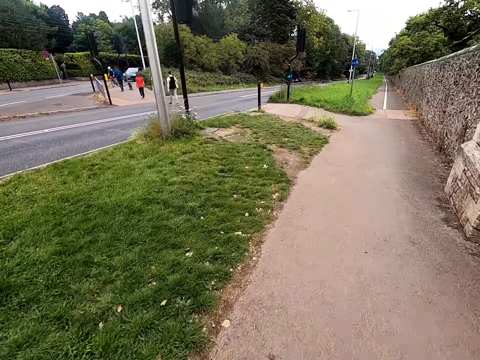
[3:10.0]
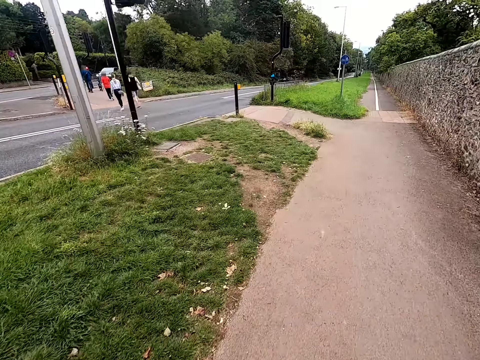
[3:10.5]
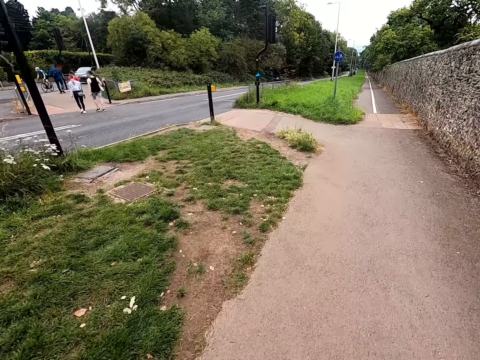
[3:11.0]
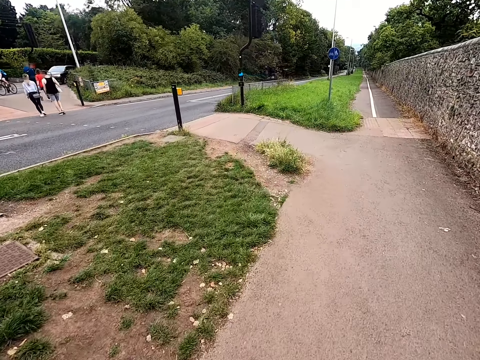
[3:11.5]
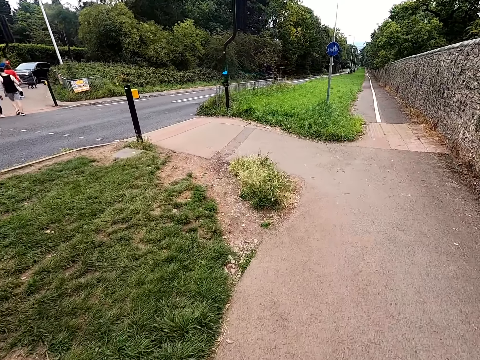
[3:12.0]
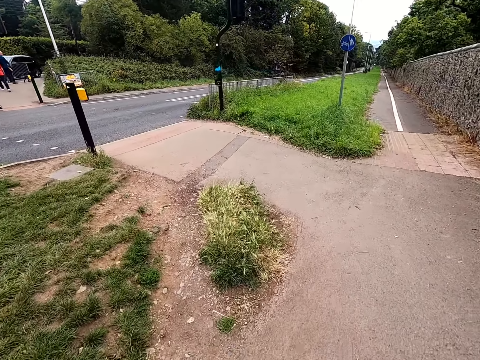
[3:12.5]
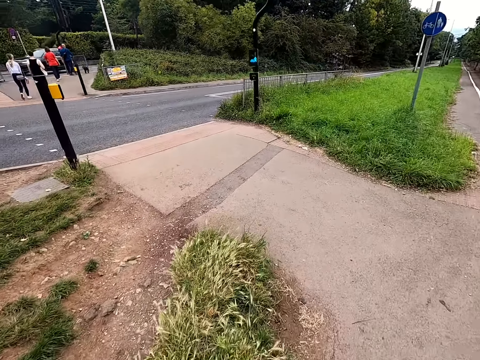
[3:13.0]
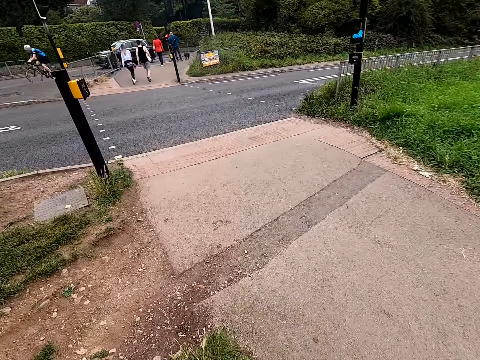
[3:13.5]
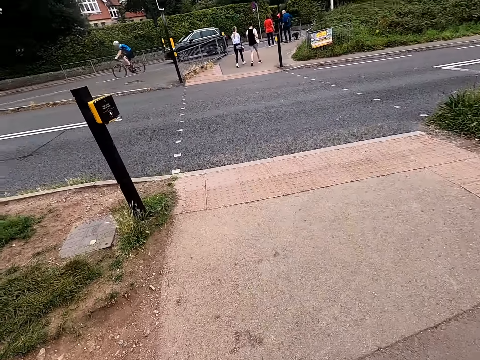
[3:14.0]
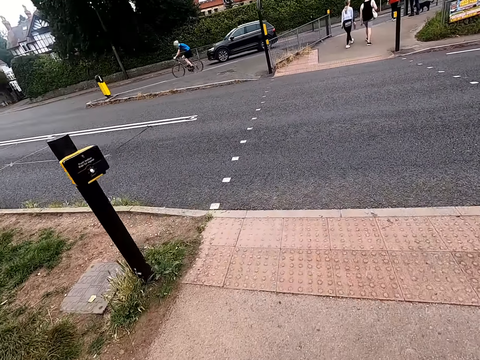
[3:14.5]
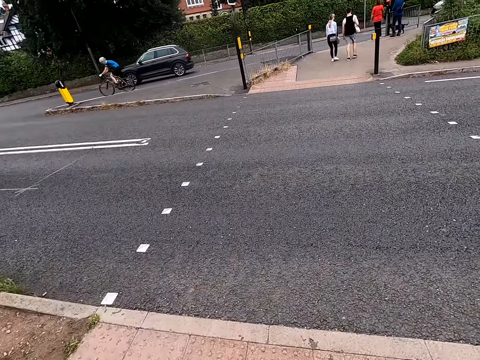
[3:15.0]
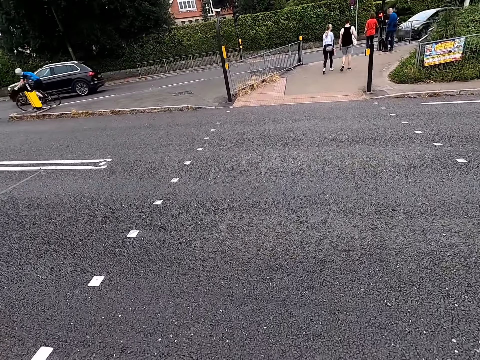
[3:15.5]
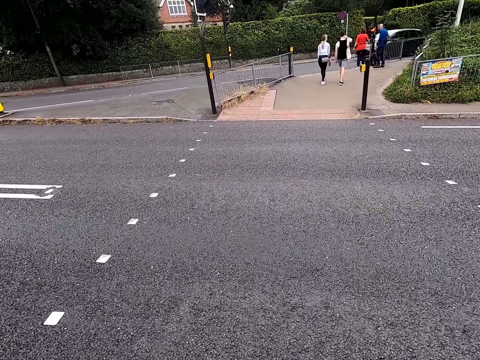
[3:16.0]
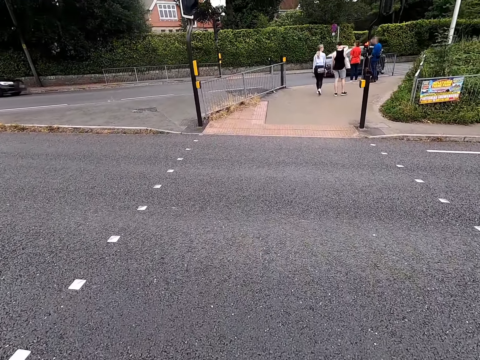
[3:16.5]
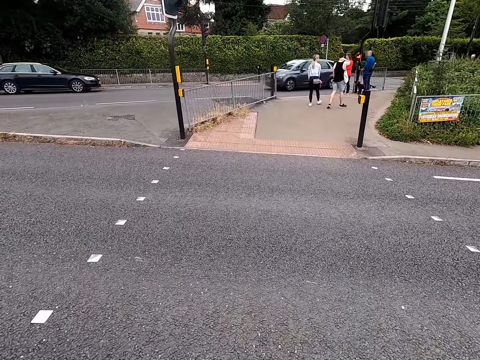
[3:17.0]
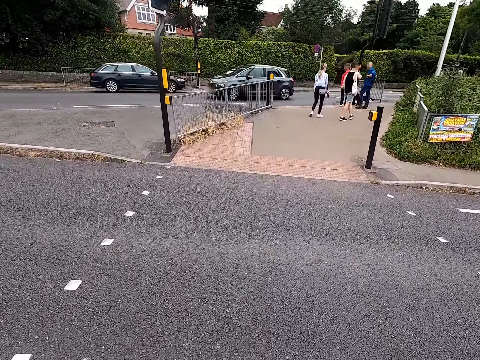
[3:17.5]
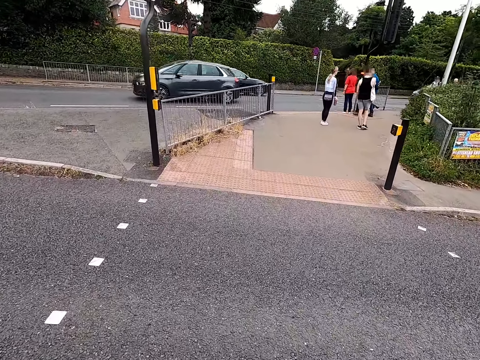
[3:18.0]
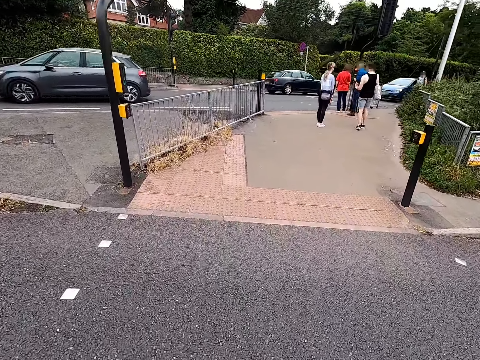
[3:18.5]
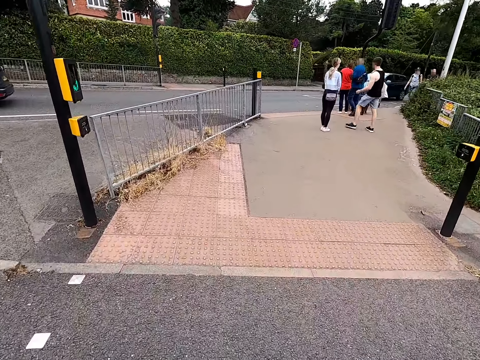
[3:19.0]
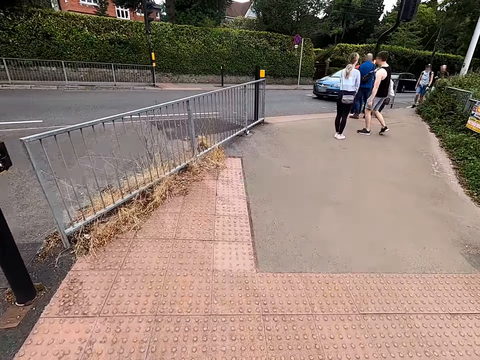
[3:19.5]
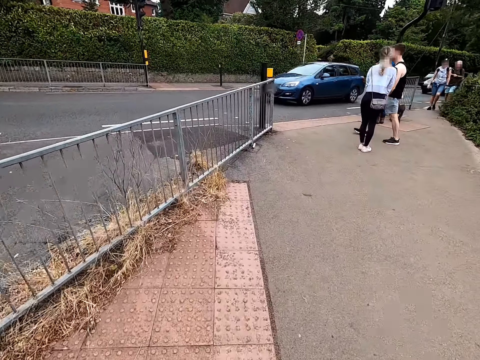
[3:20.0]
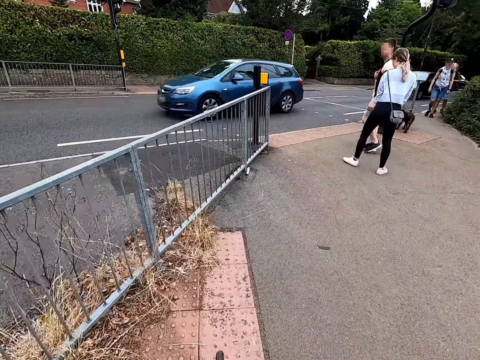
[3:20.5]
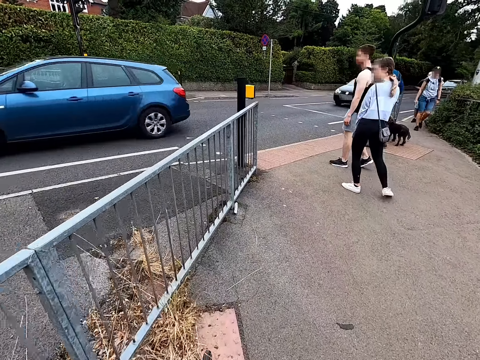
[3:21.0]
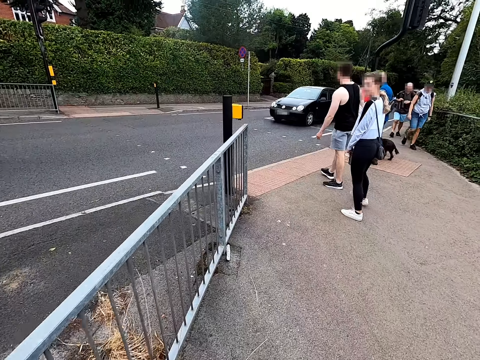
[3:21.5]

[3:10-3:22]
A woman walks. A man walks. Another man cycles. The first man walks. The woman walks. The woman stands. The first man walks.

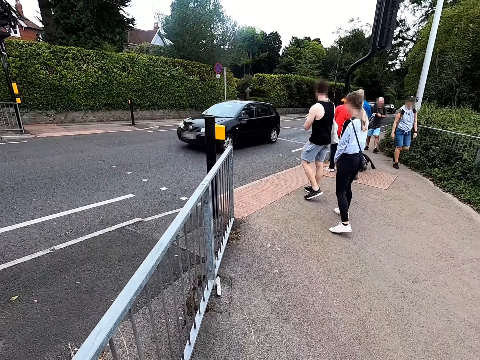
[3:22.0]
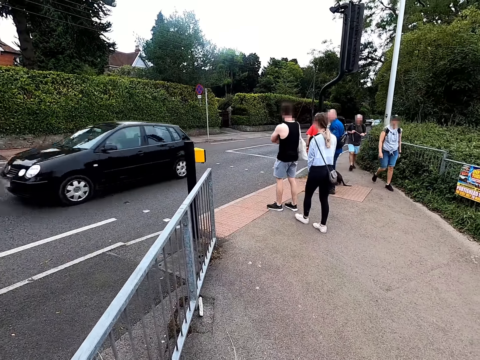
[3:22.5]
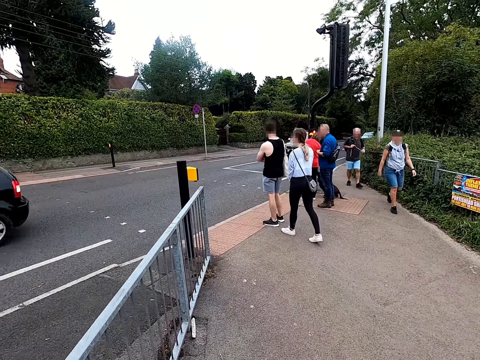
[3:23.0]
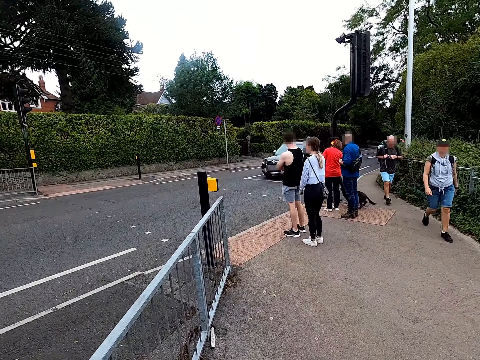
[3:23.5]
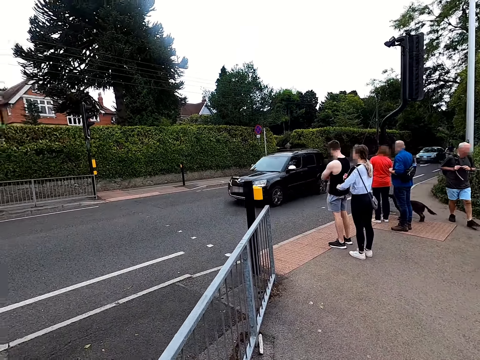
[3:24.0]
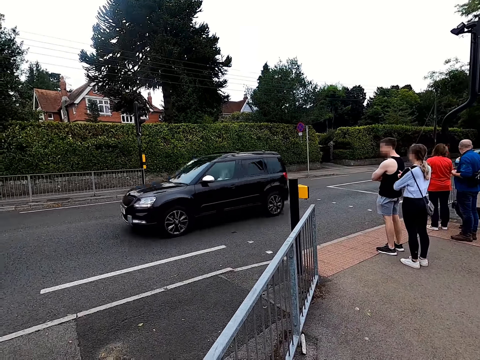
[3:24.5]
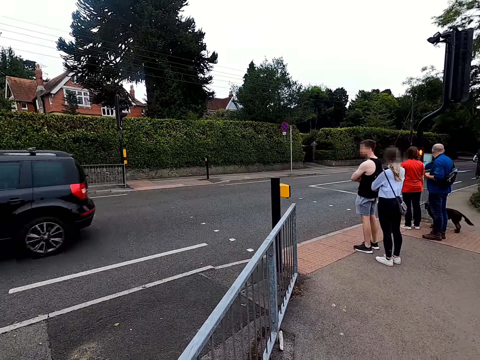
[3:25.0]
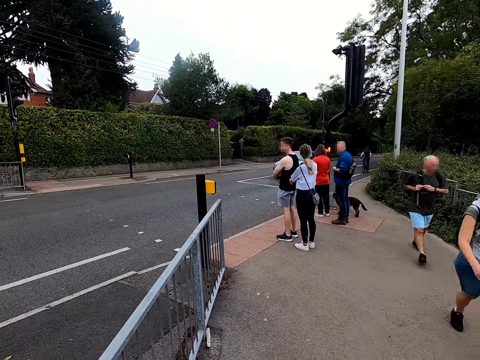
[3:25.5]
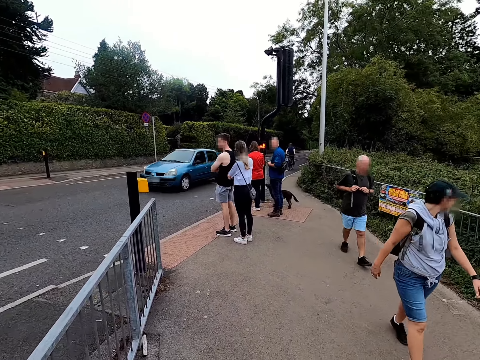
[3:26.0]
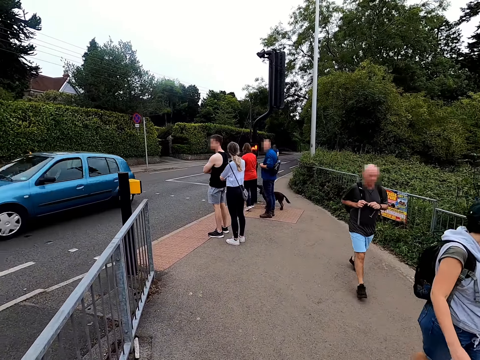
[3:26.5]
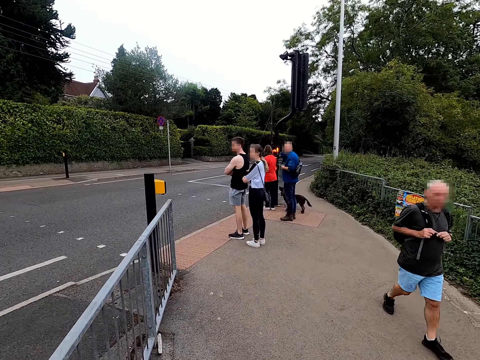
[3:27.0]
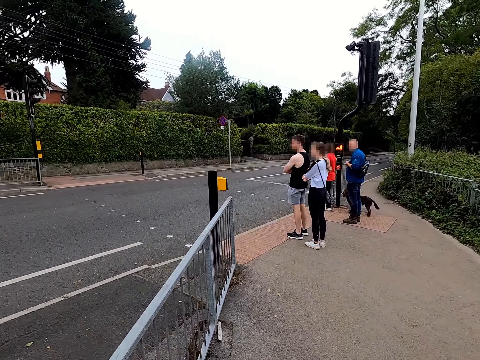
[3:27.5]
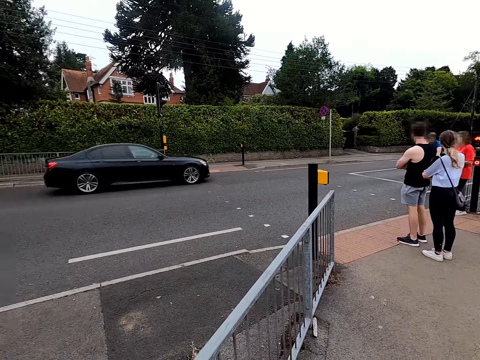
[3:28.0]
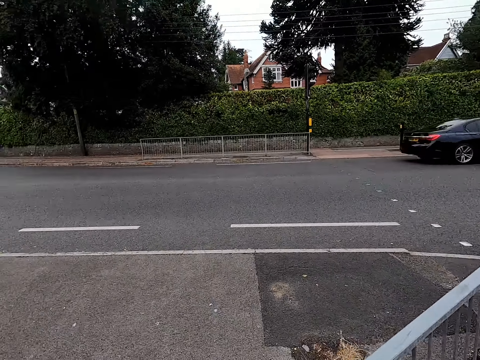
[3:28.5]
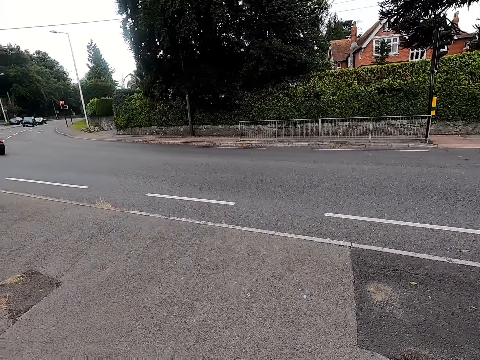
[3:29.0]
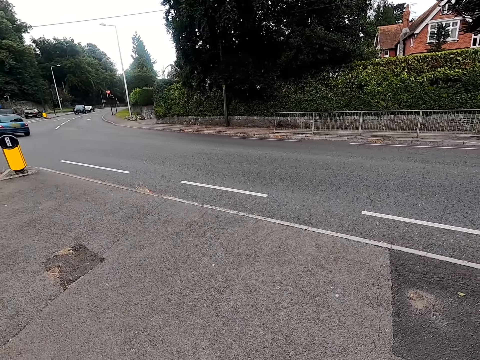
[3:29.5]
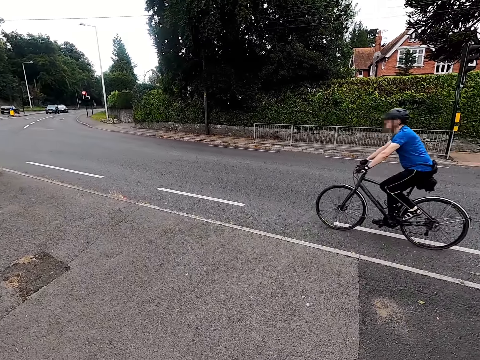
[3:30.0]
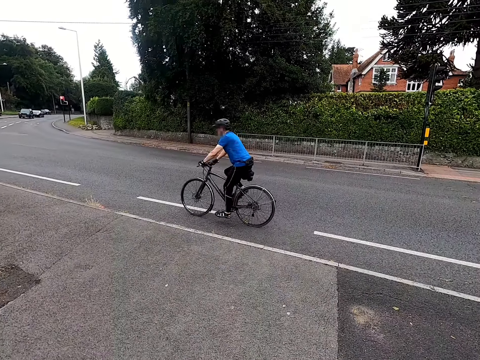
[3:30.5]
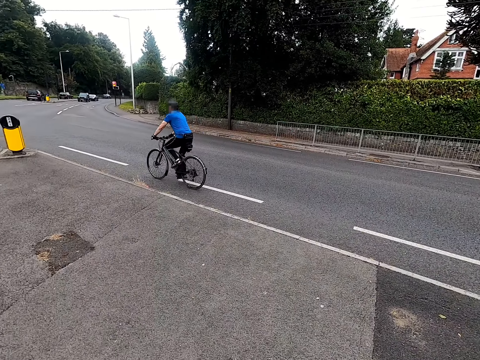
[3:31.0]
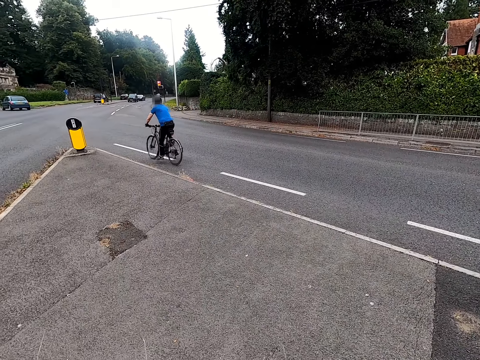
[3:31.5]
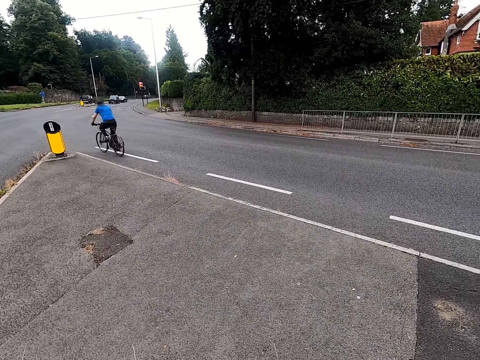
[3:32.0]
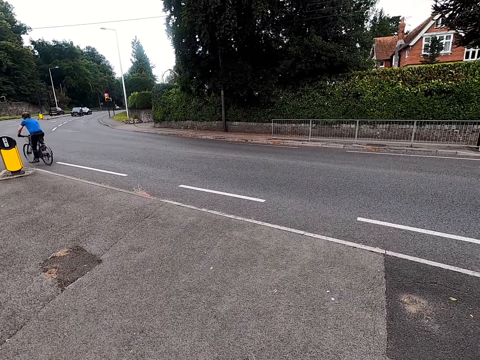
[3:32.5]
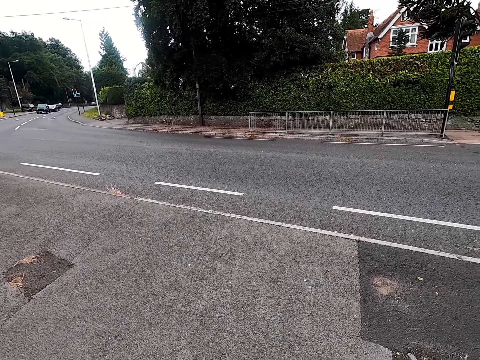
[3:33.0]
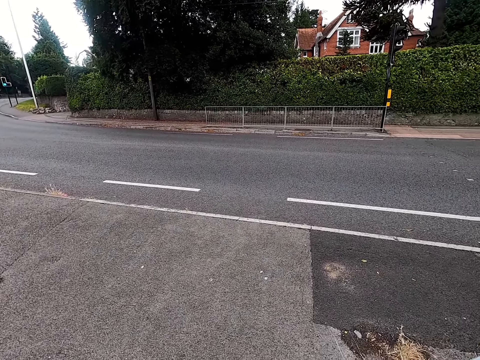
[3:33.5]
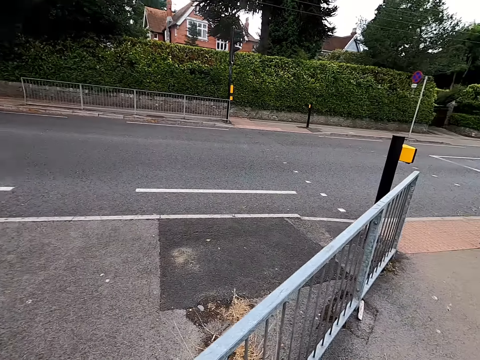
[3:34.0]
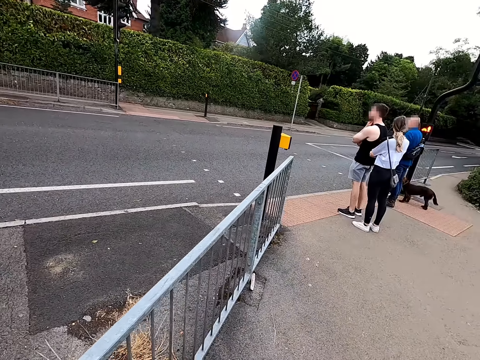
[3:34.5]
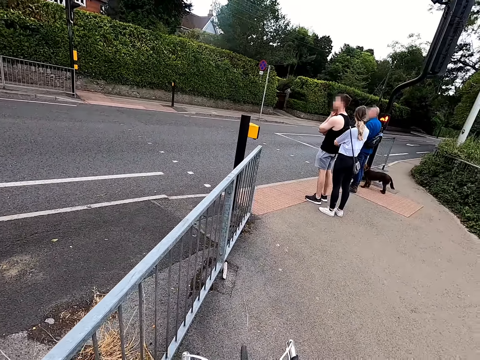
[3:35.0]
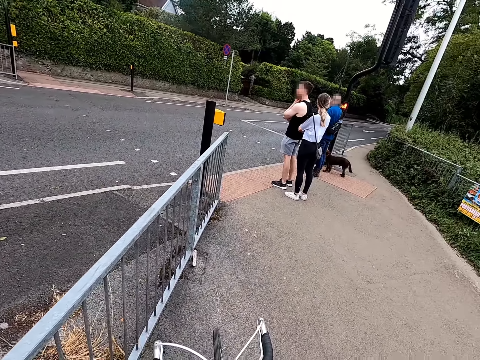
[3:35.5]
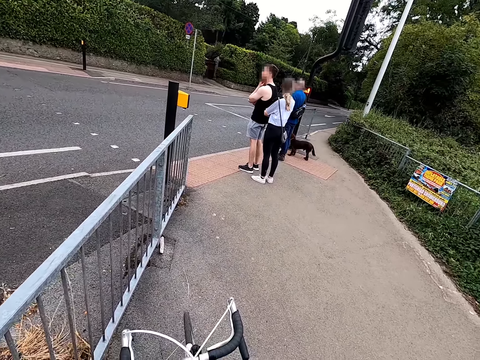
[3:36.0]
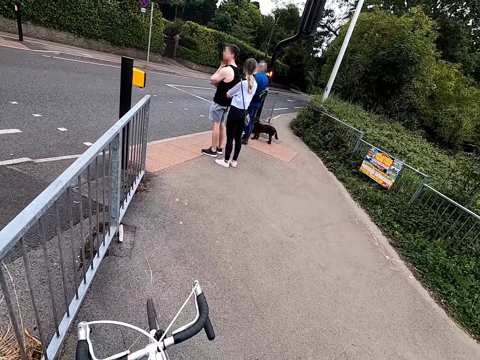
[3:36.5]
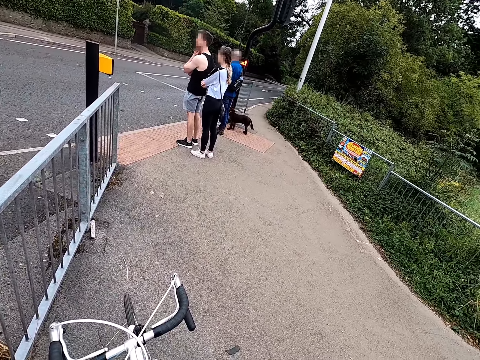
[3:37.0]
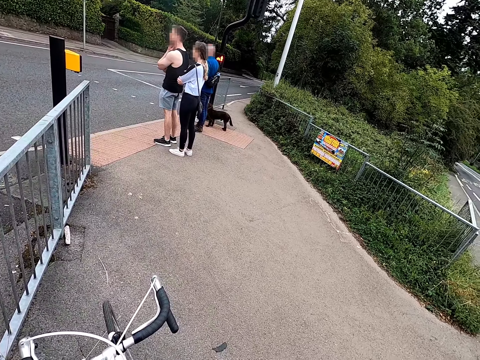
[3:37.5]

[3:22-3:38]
The camera wearer stops the bicycle. A man walks. The camera wearer looks around the road. Another man walks. The first man walks. The second man walks. The camera wearer looks around. Another man cycles. The camera wearer looks around. A woman stands. The first man stands.
